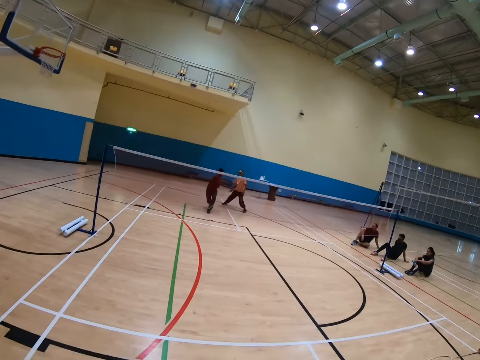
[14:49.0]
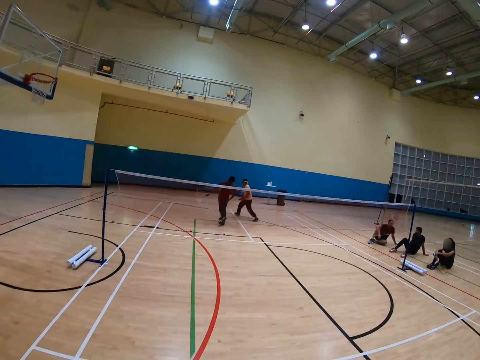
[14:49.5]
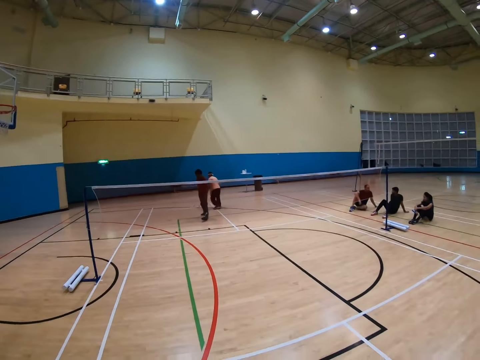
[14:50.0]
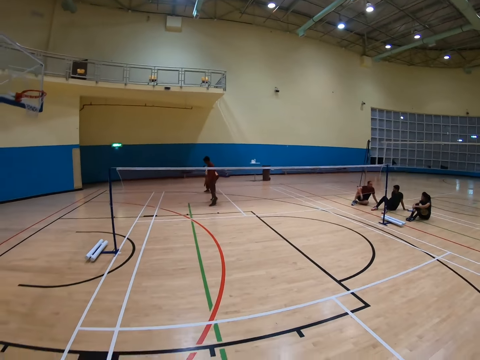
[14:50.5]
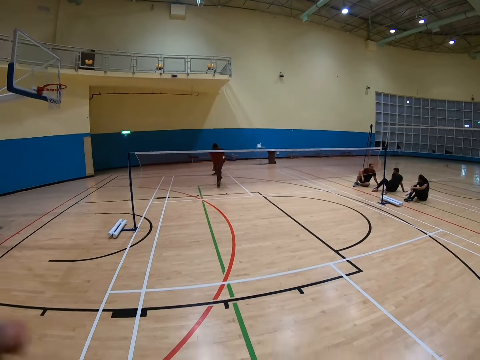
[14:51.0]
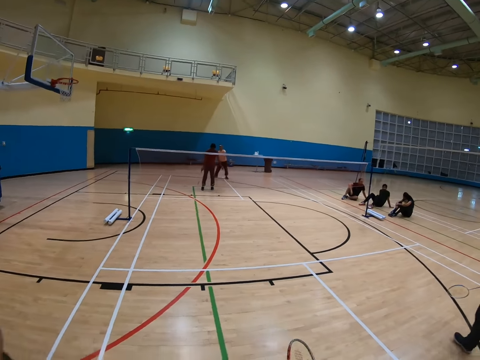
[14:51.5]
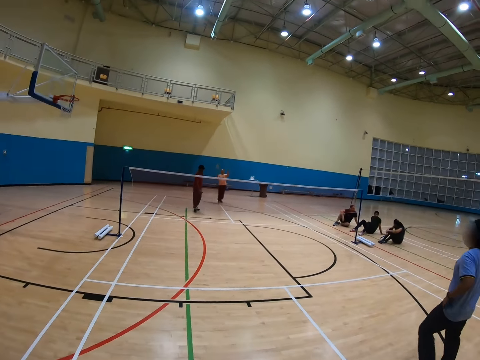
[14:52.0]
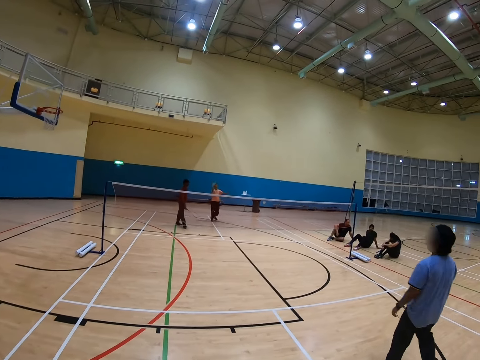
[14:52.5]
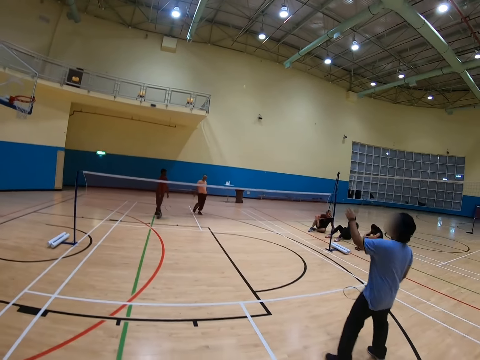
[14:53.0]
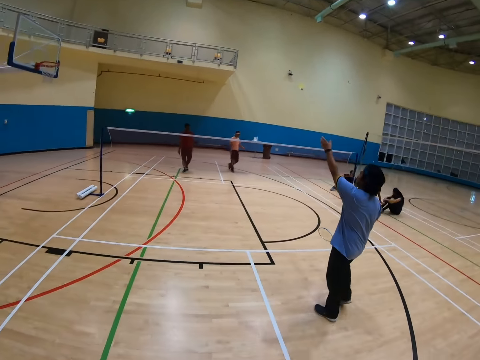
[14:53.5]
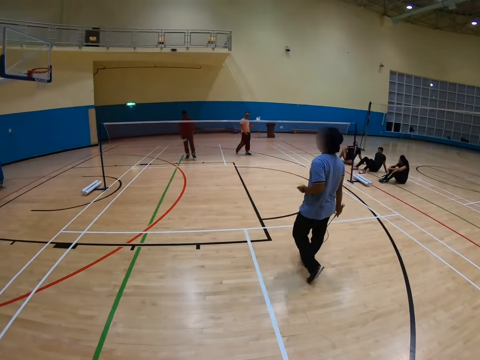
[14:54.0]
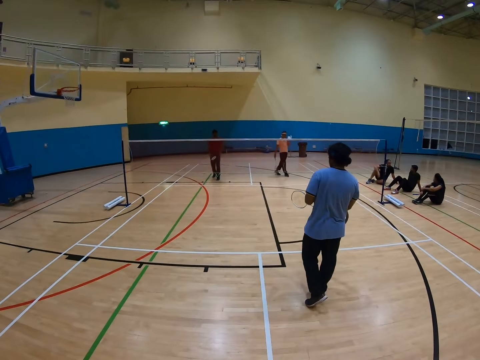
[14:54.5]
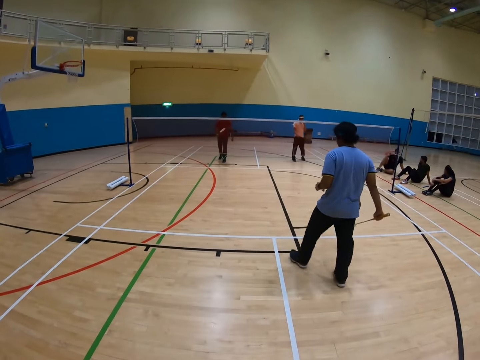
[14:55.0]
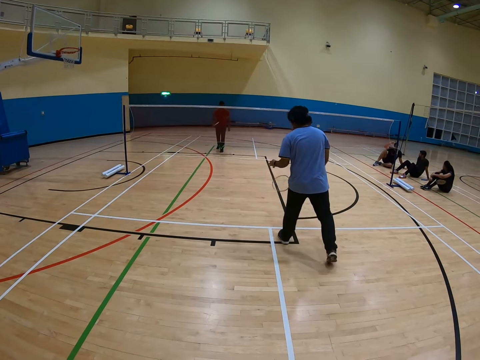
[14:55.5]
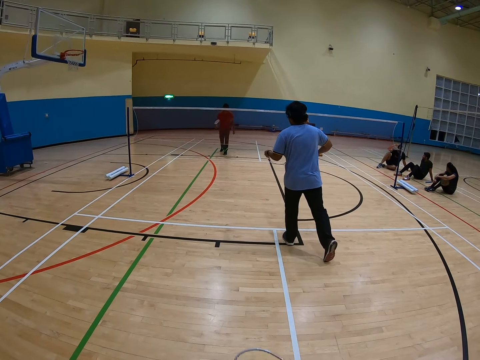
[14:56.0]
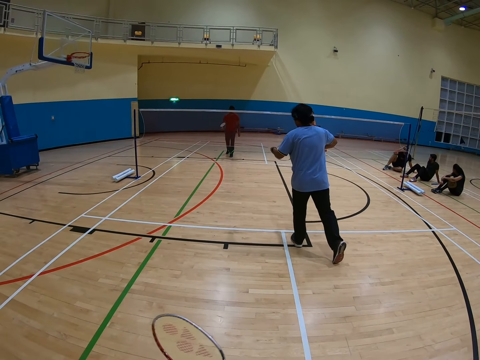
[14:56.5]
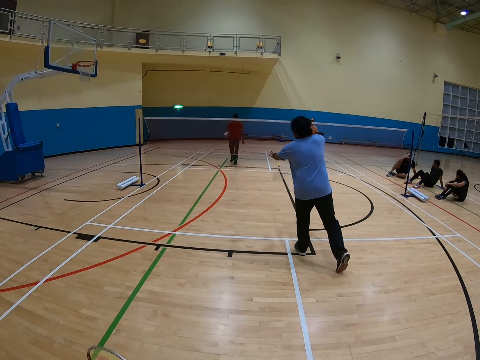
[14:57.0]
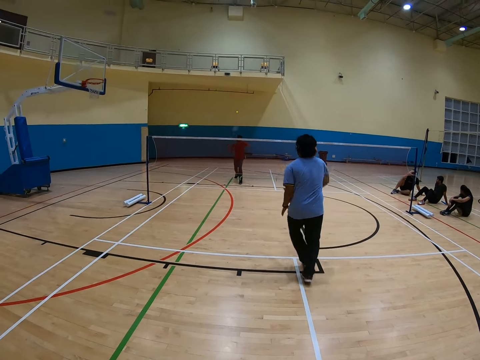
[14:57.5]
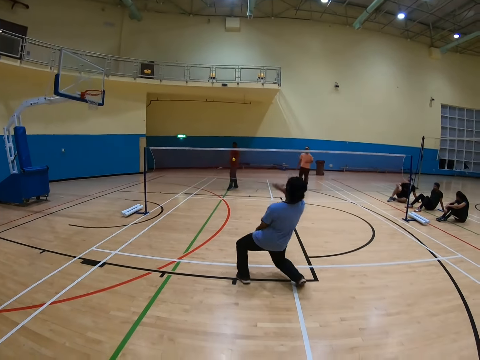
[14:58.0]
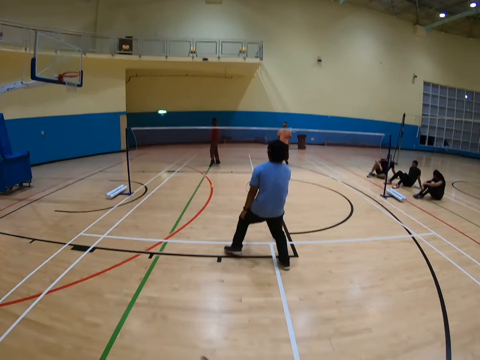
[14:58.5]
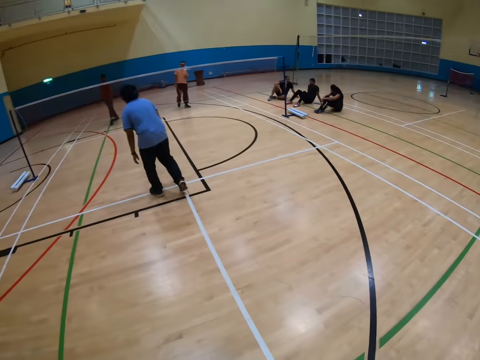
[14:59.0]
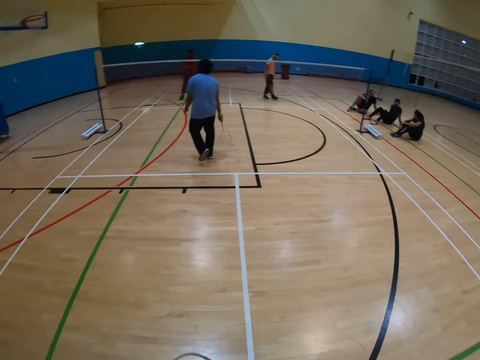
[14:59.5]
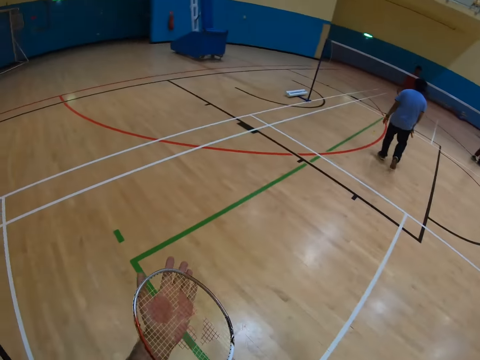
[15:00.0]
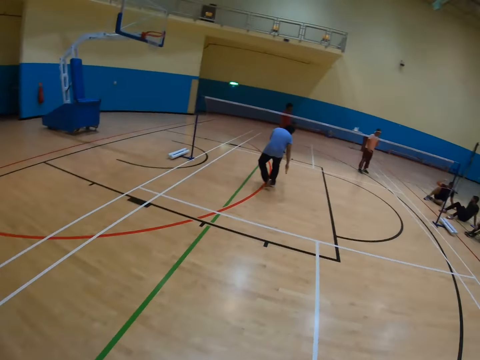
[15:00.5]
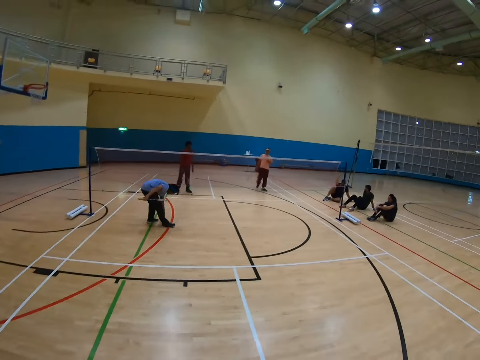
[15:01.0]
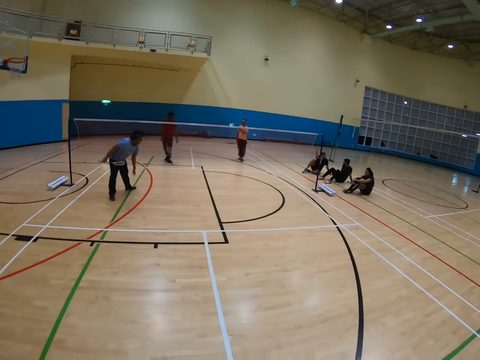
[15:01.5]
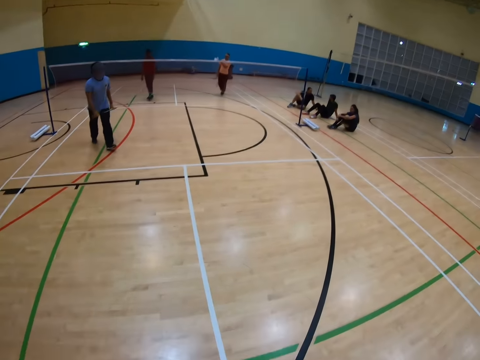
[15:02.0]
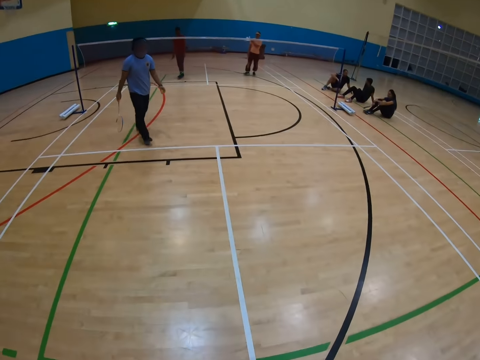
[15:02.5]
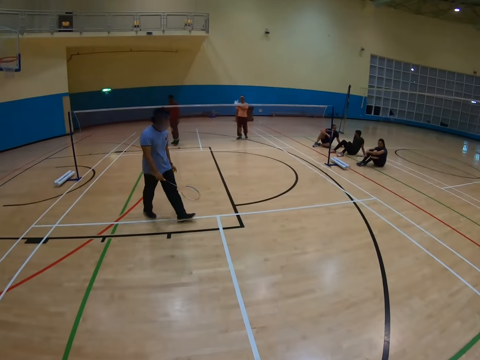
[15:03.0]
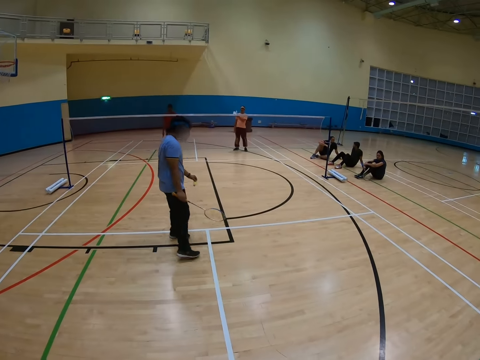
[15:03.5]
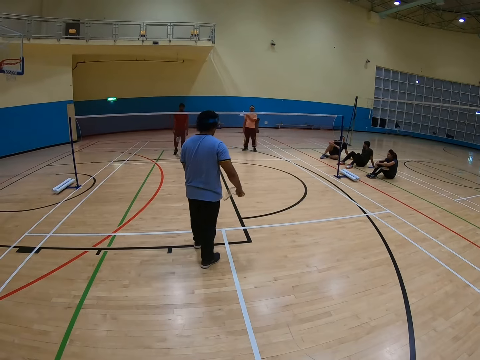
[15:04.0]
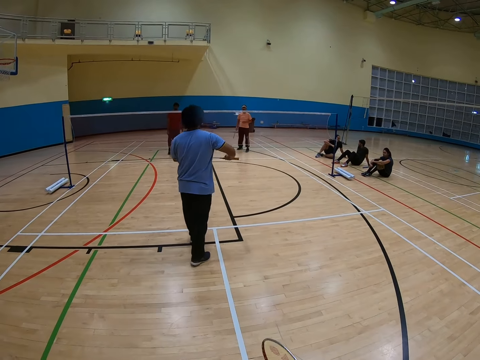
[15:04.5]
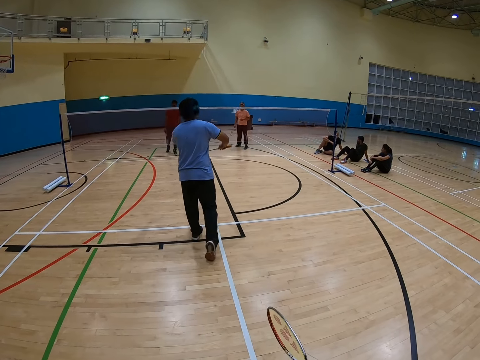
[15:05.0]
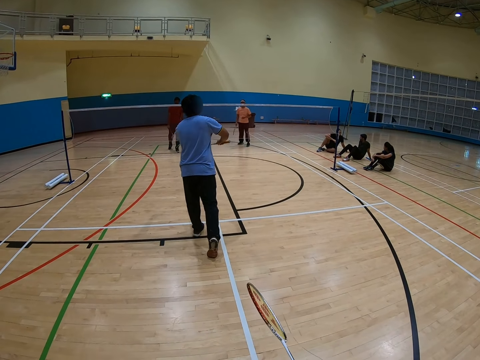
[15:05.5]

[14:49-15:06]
The camera wearer plays a badminton game. A man picks up a shuttlecock and plays the badminton game. Another man catches the shuttlecock. The other man hits the shuttlecock. The other man walks towards the shuttlecock, picks up the shuttlecock and walks in the badminton court.

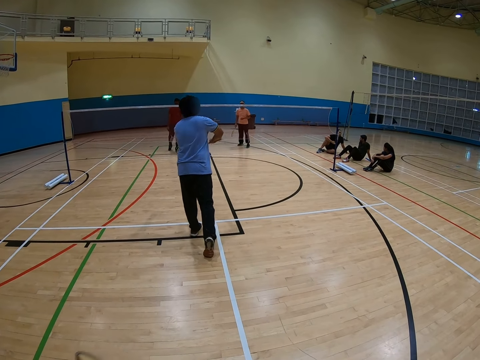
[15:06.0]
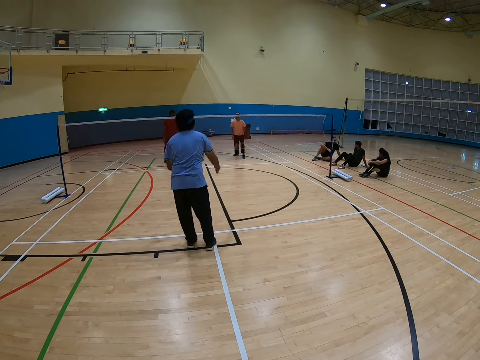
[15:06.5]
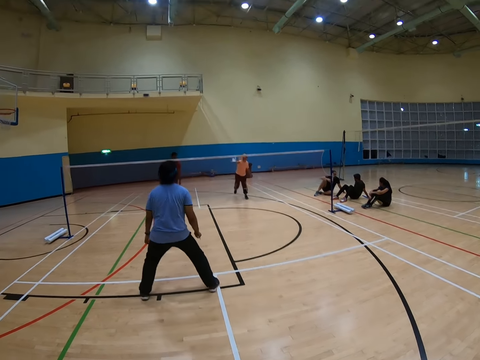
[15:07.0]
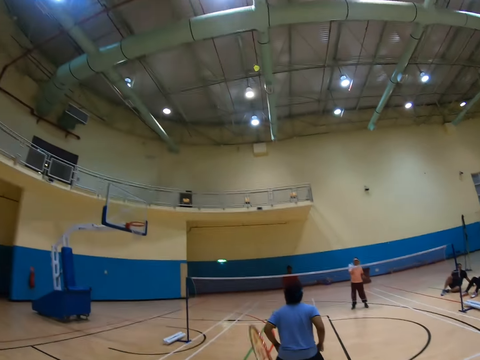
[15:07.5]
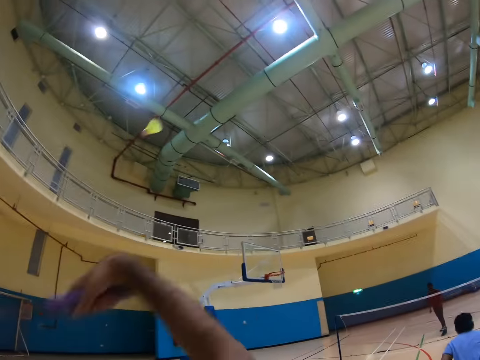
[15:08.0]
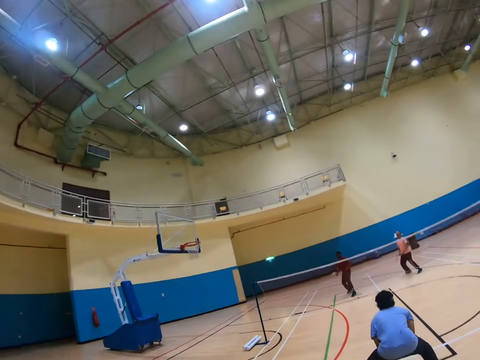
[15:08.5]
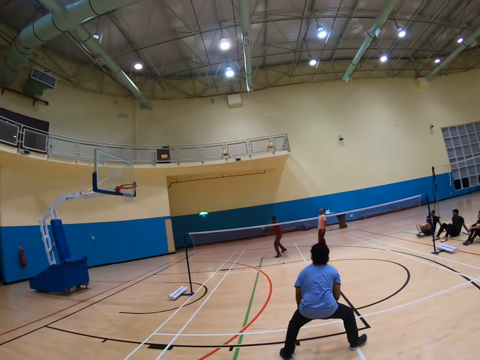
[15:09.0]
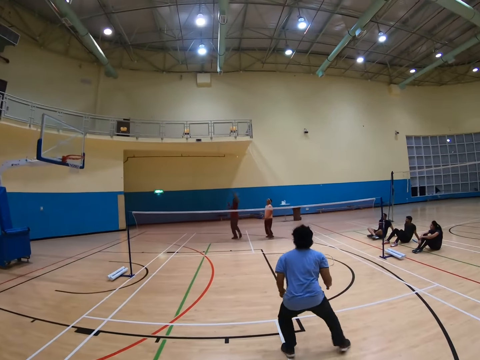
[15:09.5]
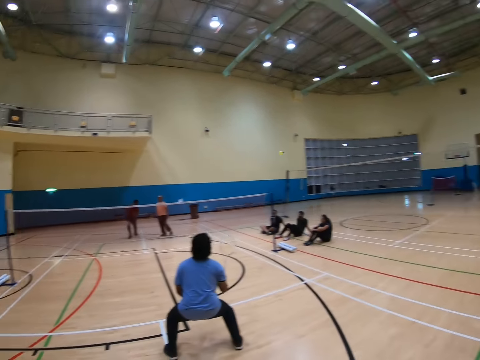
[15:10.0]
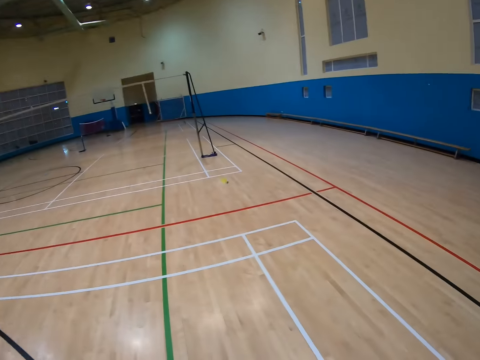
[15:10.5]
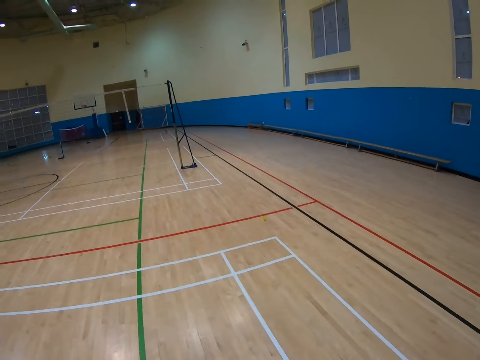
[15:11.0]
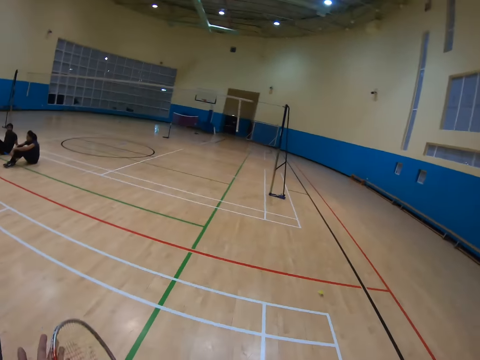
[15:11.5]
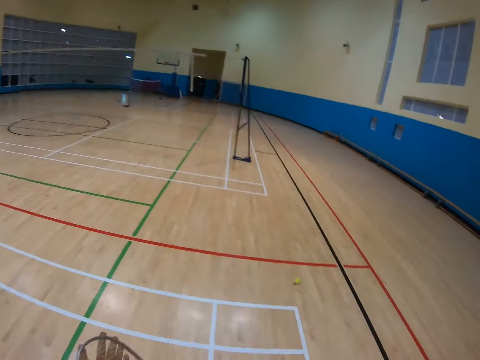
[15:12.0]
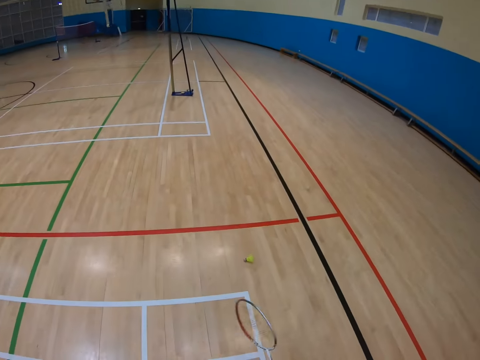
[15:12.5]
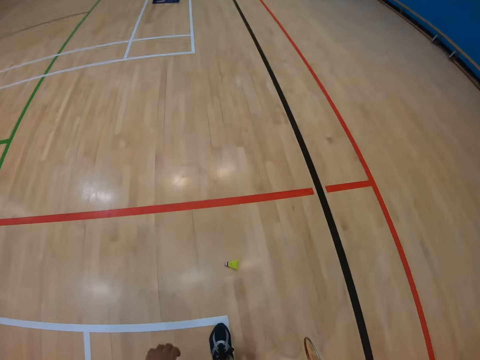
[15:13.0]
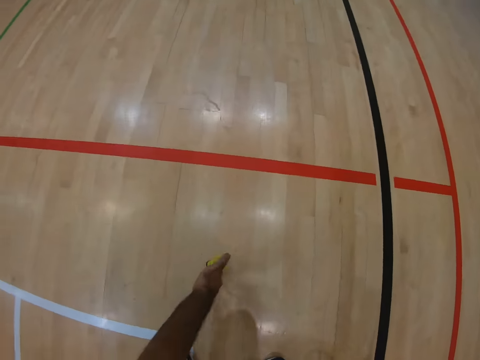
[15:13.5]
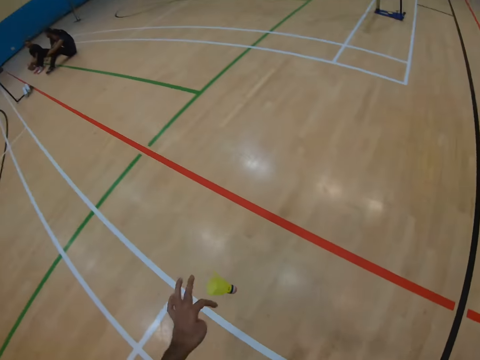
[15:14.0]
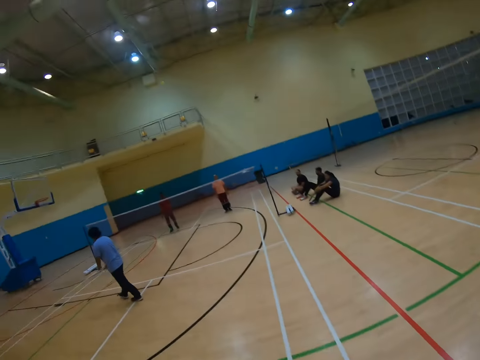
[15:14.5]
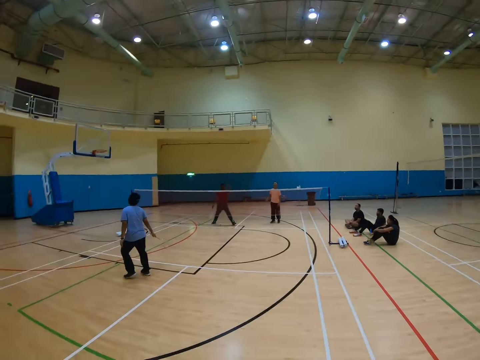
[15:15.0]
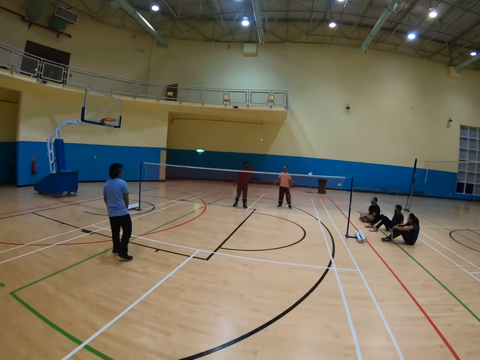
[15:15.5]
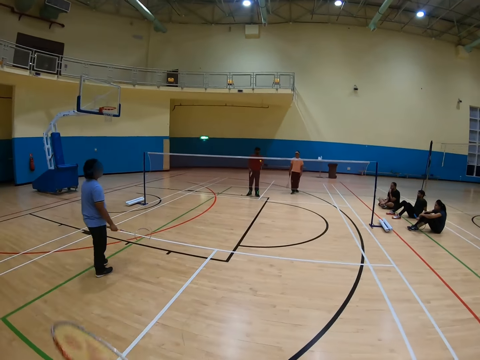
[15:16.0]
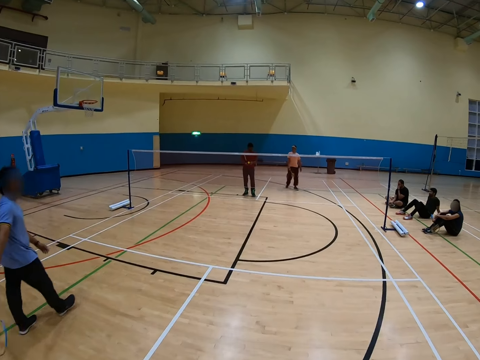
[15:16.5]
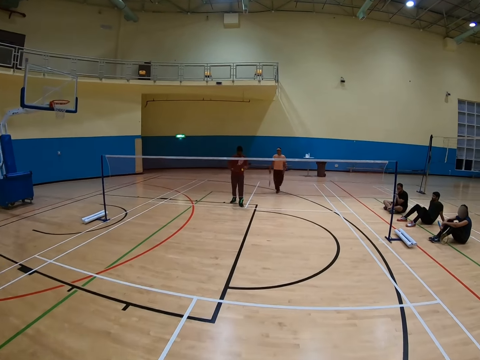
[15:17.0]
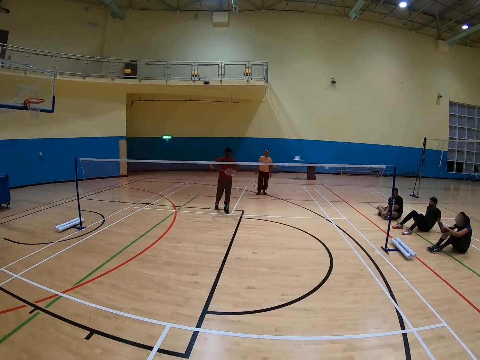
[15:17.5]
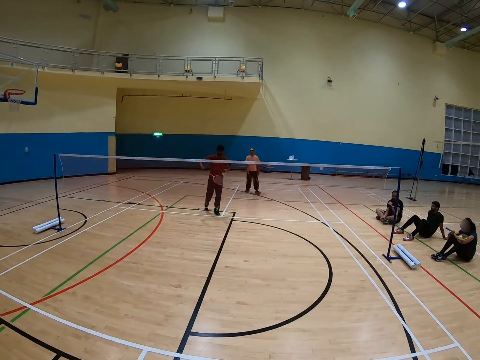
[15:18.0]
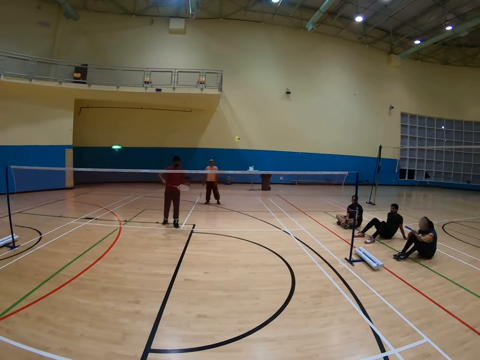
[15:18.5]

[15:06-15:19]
A man hits a shuttlecock. The camera wearer hits the shuttlecock. Another man hits the shuttlecock. The camera wearer walks in the badminton court. They pick up the shuttlecock. The other man catches the shuttlecock.
